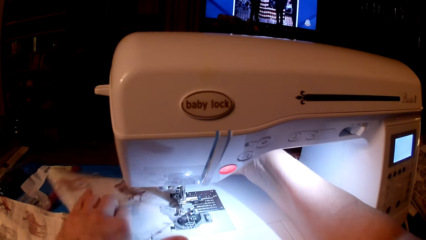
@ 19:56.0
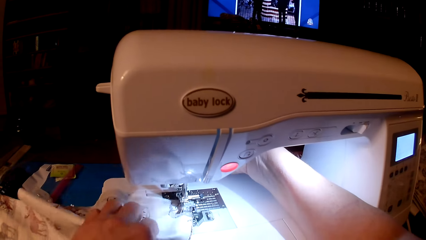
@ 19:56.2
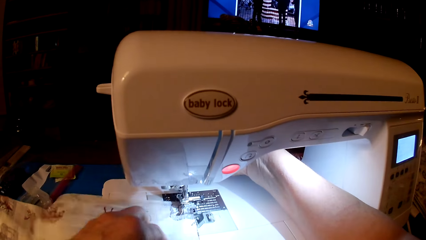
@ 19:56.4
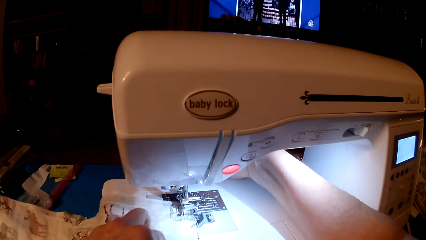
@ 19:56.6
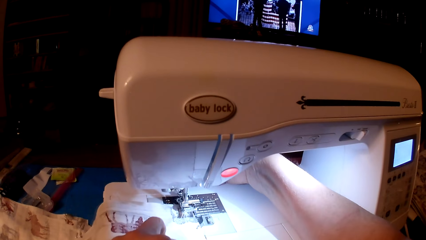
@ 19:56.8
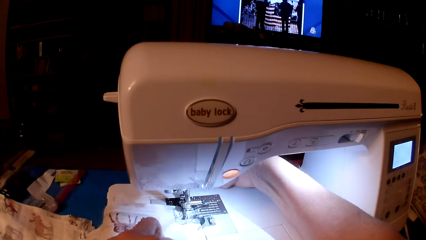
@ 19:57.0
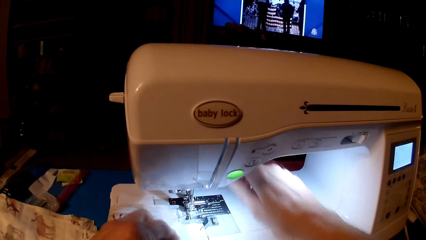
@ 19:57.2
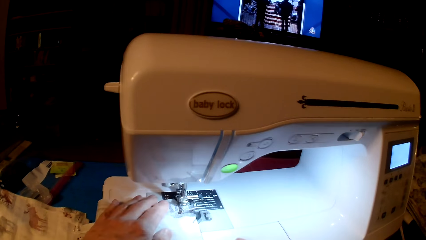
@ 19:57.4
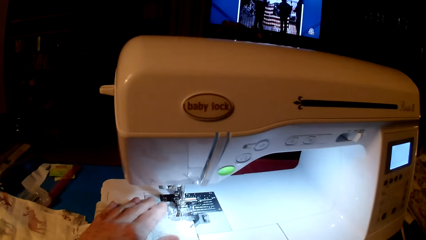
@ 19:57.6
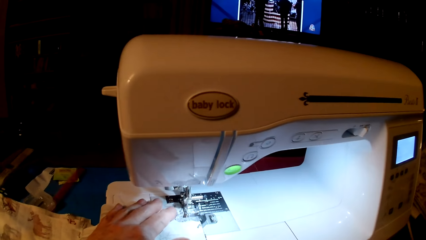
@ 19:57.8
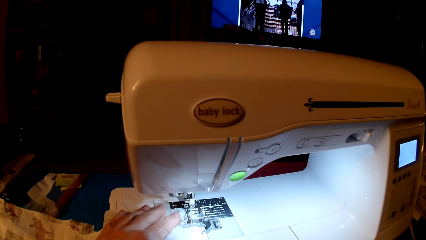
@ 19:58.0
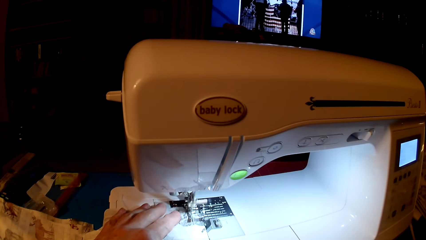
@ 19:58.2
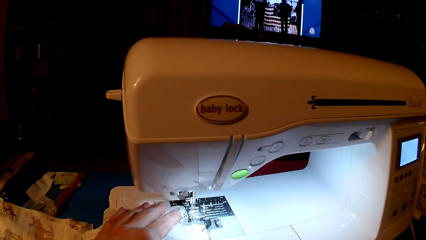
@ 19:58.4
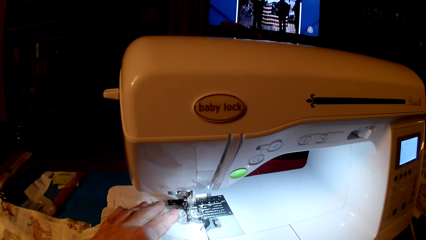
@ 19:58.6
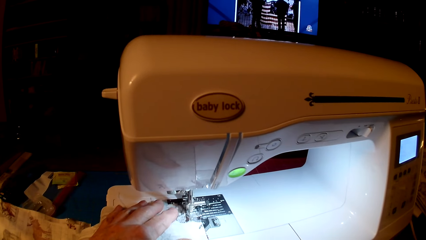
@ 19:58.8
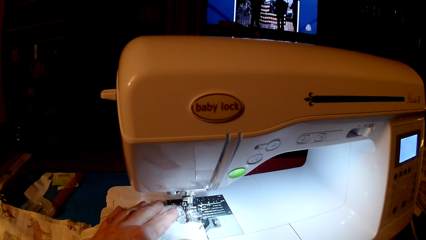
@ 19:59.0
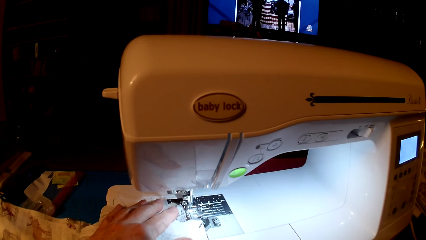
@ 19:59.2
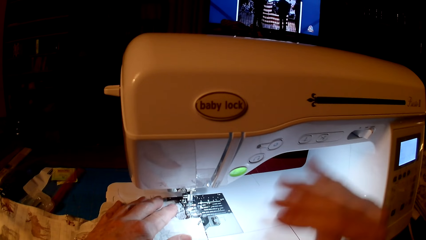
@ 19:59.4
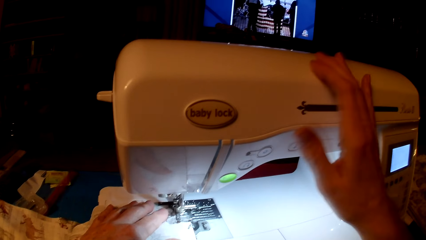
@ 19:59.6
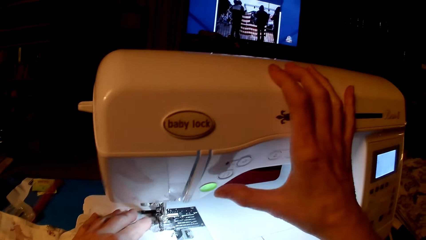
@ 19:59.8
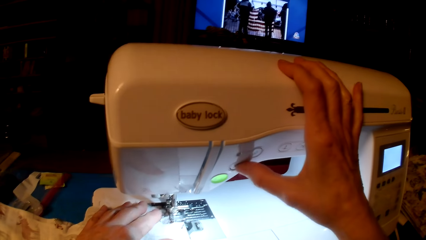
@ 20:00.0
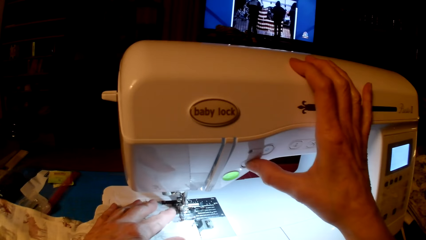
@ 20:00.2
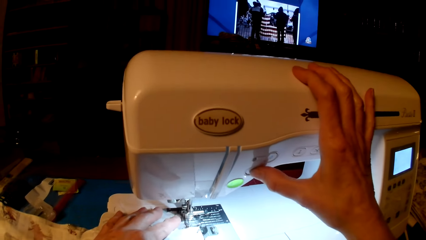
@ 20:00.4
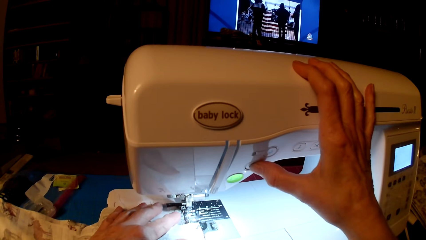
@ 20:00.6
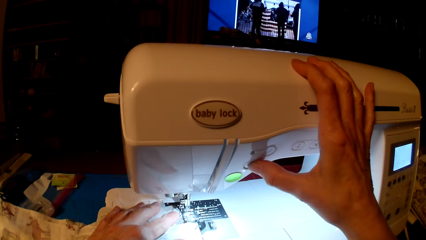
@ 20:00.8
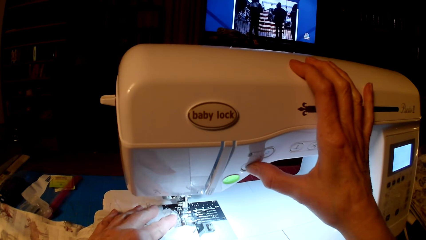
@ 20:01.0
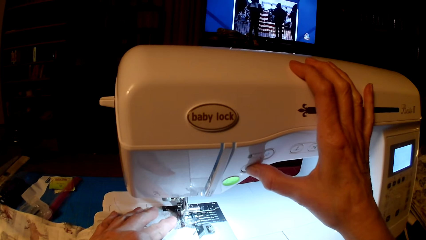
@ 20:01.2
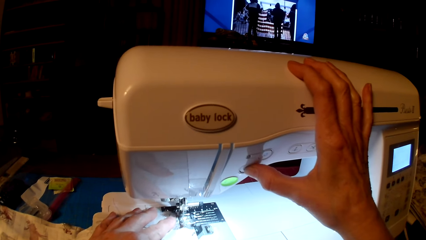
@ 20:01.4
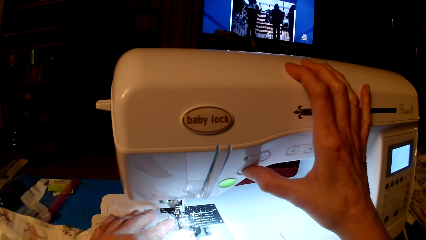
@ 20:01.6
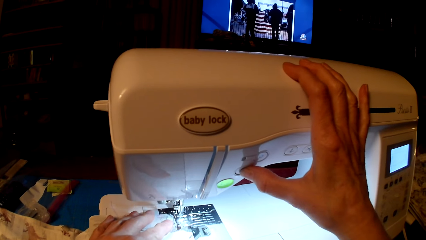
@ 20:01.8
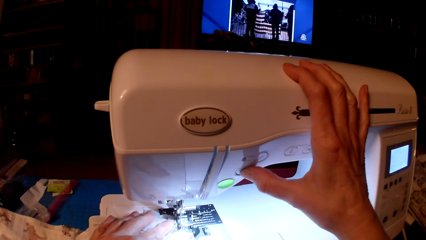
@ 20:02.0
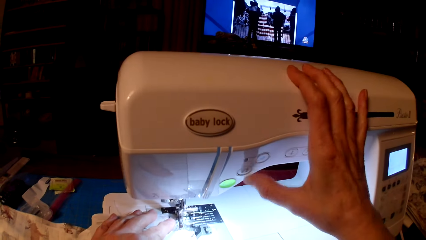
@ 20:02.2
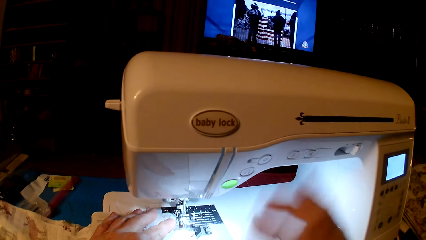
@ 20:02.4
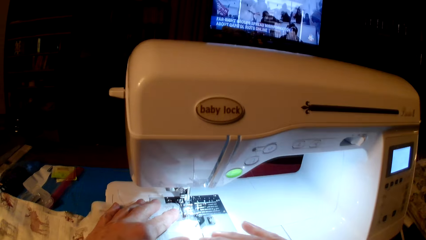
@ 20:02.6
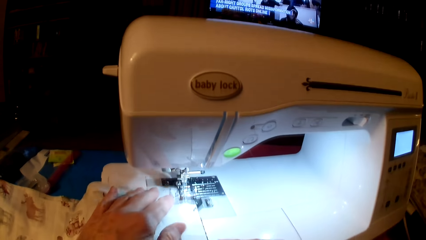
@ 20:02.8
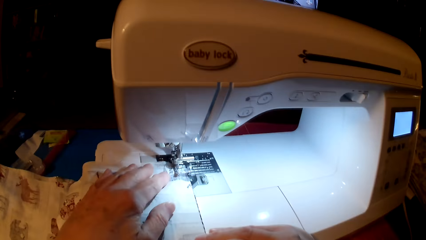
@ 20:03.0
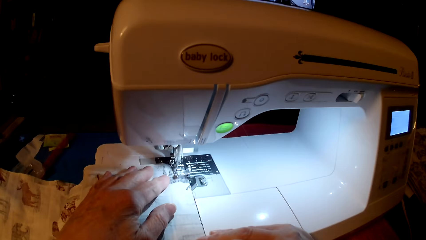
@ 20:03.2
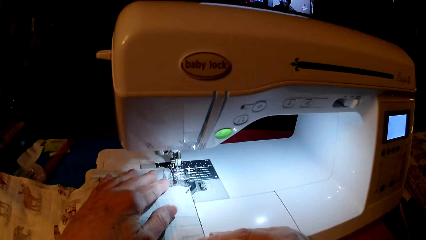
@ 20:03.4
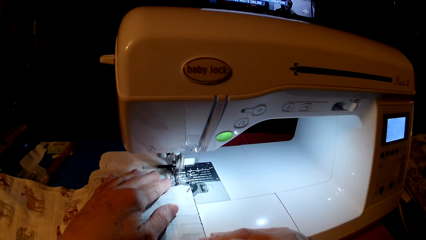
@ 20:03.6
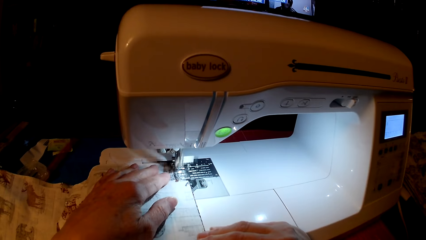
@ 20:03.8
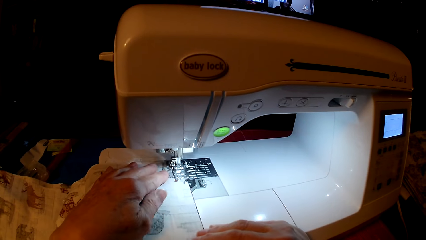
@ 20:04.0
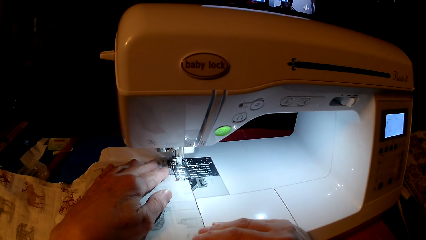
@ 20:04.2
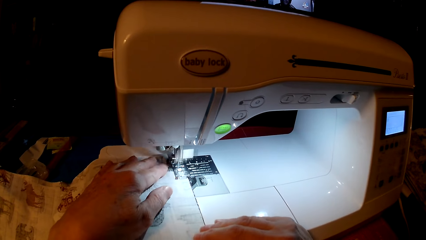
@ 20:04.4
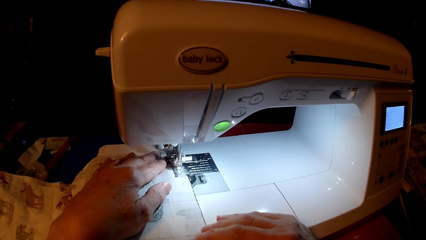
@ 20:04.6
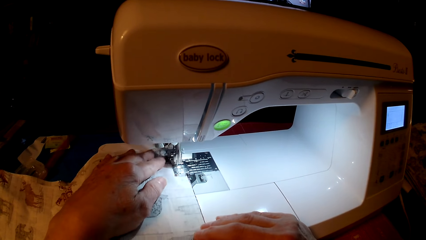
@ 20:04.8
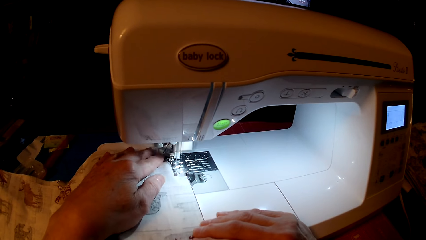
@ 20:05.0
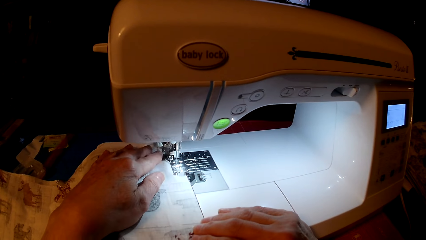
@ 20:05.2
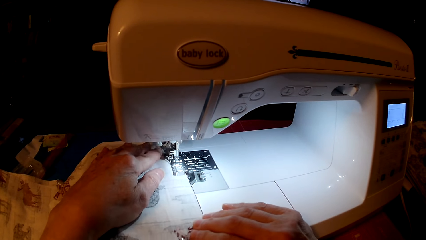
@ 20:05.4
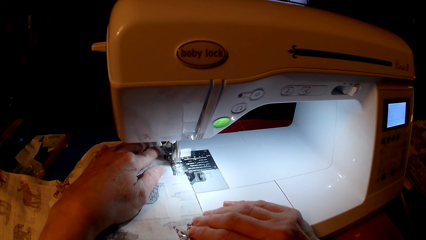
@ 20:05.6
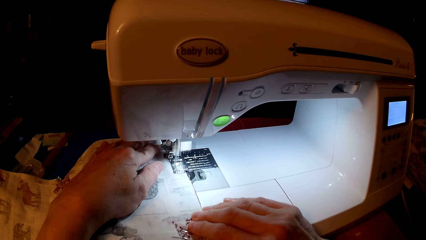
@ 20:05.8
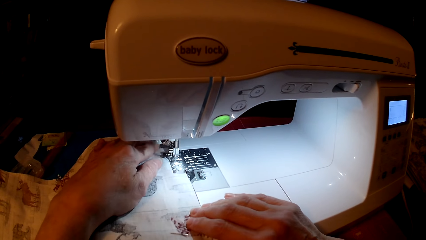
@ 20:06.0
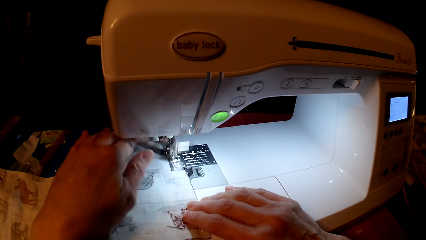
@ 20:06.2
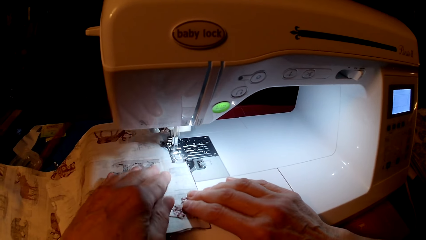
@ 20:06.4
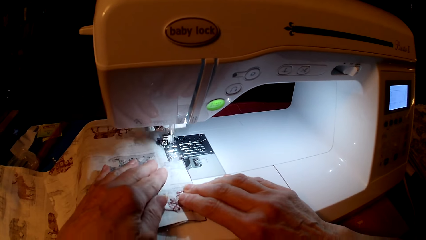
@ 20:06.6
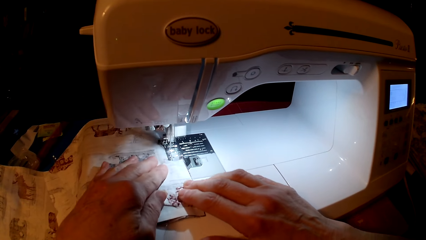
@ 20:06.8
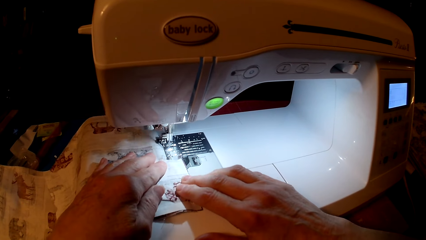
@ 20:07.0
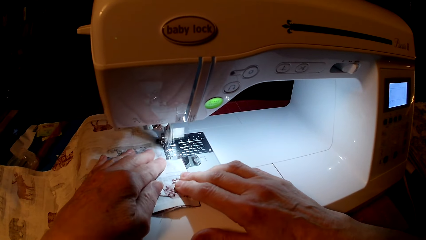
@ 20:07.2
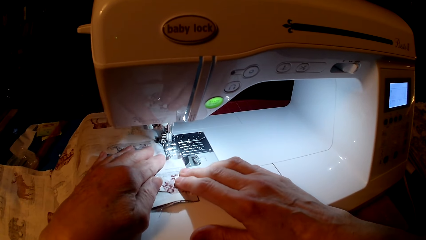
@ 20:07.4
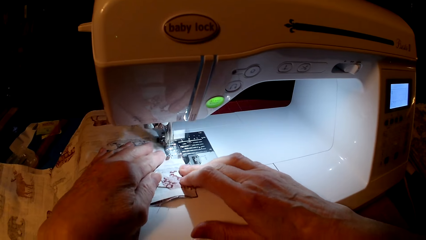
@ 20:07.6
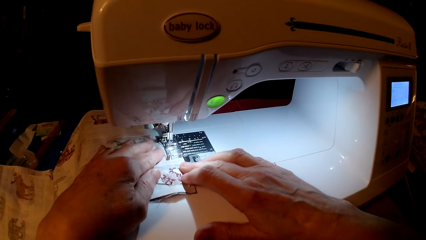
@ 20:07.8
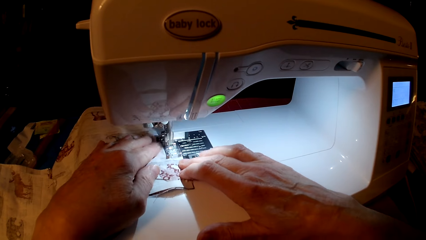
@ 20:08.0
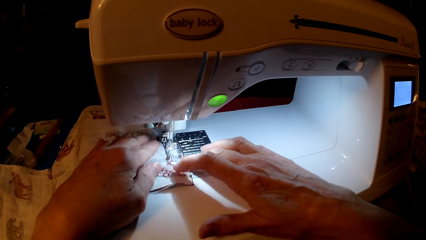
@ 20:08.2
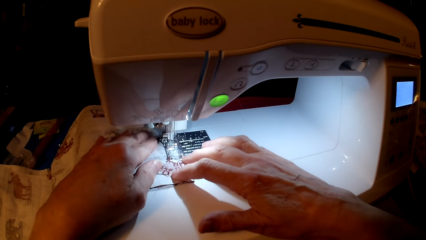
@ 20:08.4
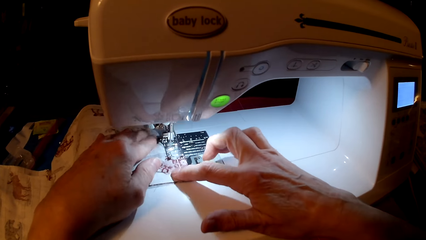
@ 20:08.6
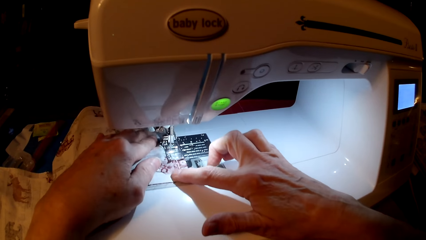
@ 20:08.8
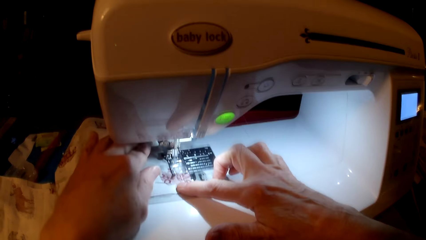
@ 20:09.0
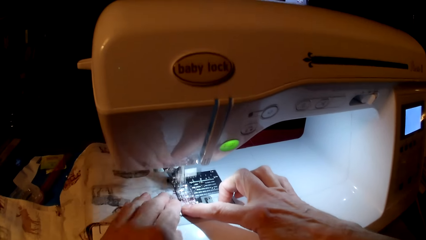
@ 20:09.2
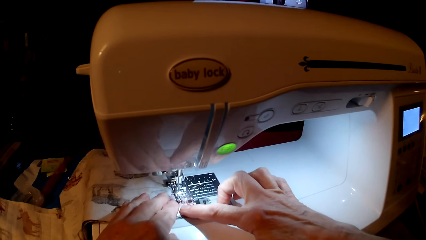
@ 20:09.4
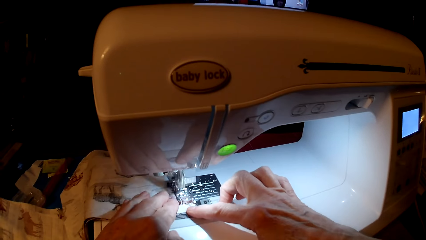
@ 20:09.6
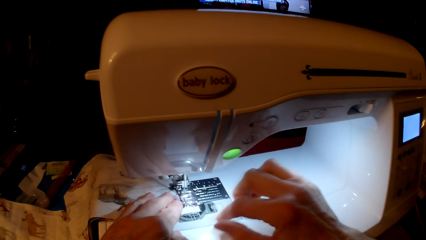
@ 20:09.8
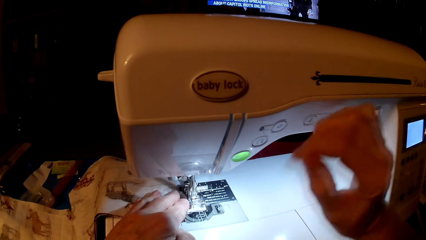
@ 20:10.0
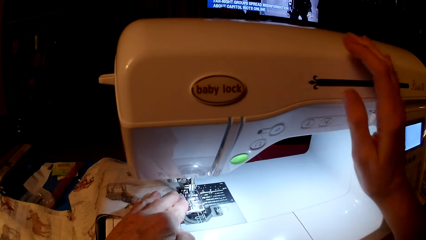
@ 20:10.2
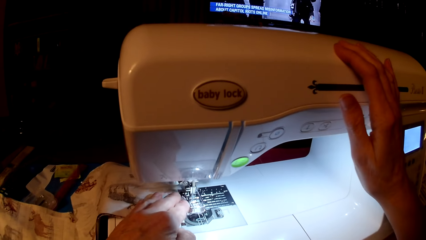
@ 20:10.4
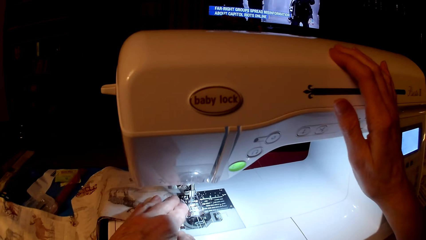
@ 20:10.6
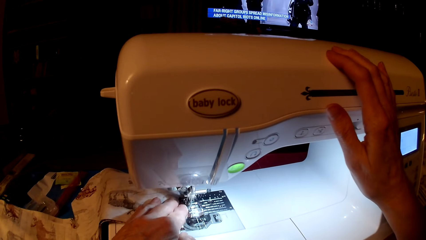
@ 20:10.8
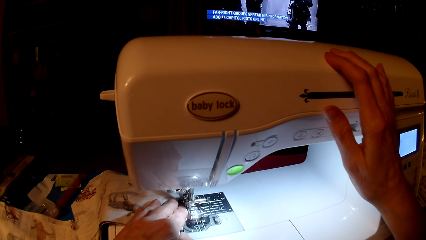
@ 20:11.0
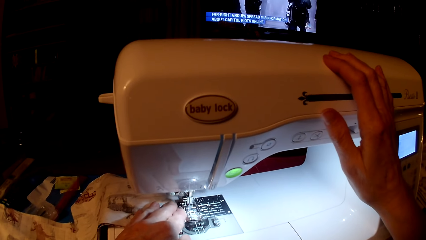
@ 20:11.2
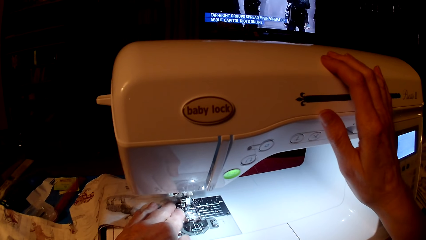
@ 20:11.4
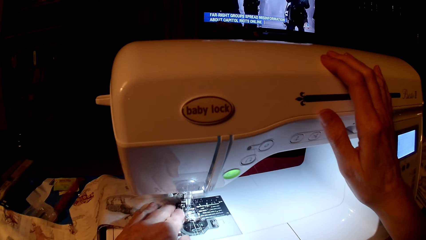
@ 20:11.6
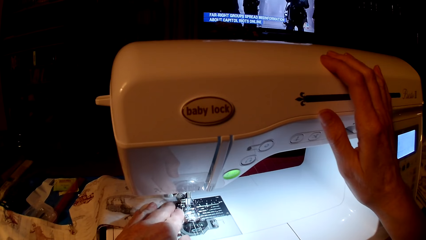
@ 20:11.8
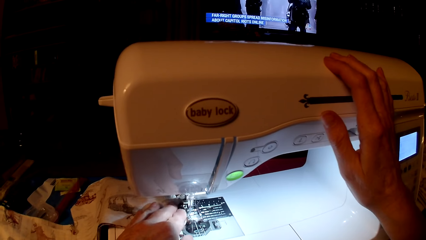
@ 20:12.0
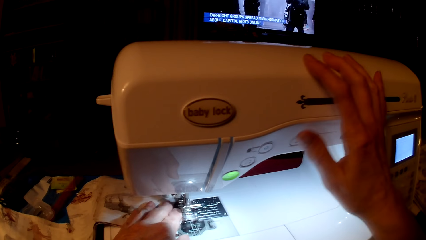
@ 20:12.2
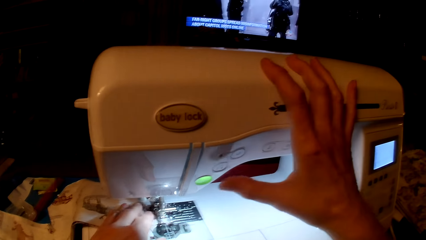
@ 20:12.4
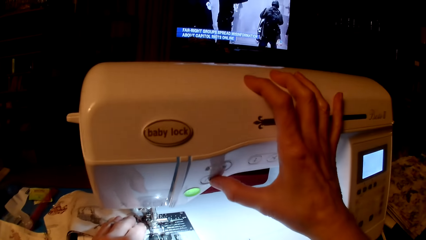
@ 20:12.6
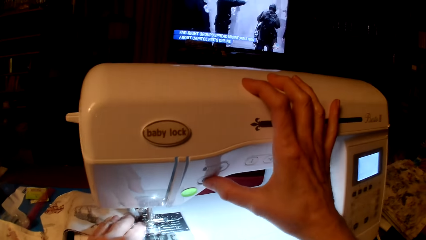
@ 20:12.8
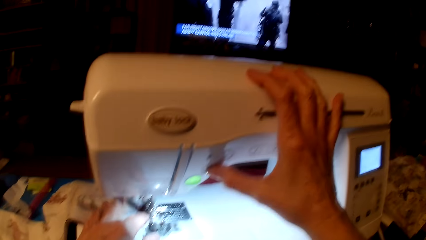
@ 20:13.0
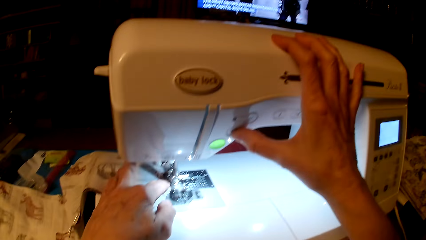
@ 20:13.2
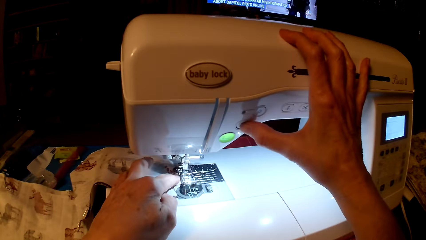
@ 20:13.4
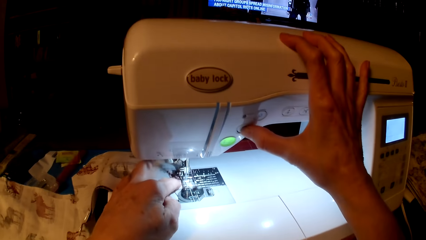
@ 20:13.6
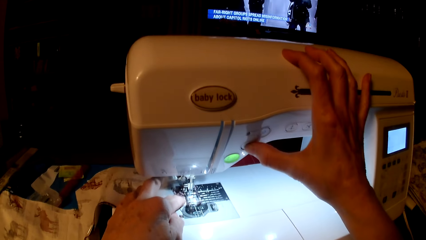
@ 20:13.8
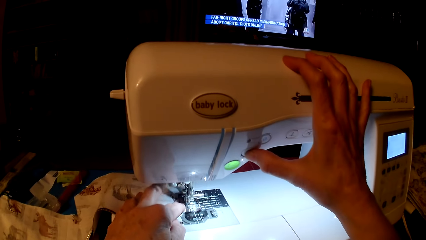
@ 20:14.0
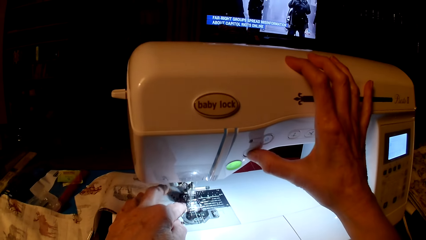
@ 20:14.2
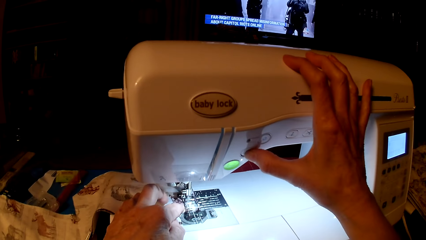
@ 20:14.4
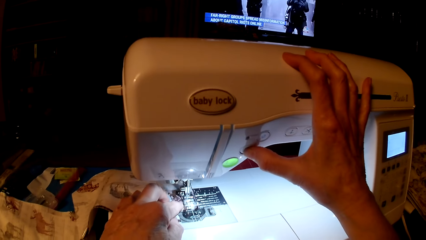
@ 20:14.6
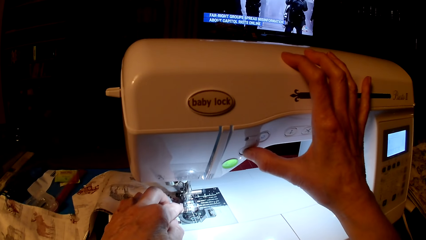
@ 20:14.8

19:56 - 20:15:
The camera wearer turns the piece of cloth or pillow cushion. They sew the piece of cloth. They press the speed button. They sew the cushion. They press the speed button.
